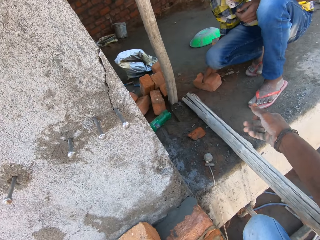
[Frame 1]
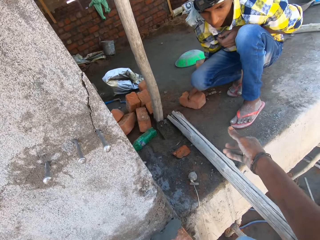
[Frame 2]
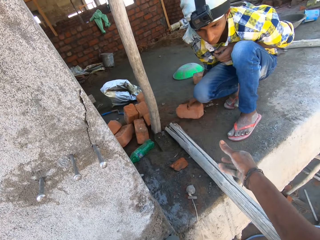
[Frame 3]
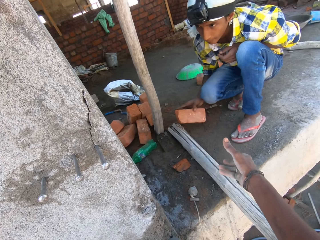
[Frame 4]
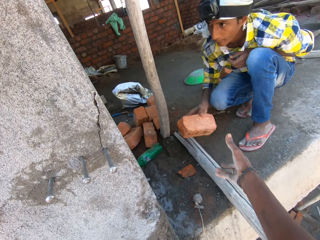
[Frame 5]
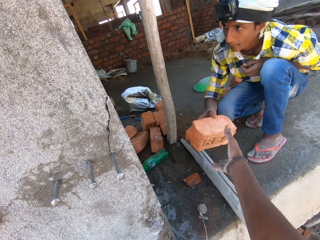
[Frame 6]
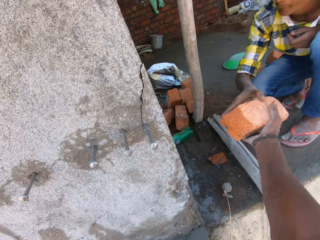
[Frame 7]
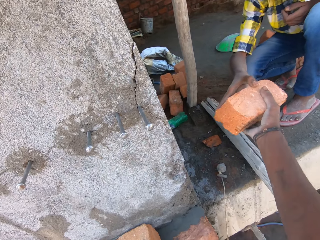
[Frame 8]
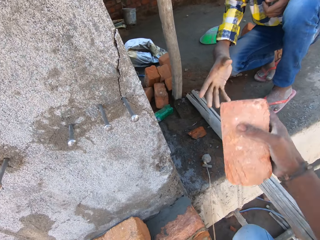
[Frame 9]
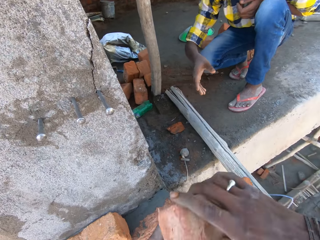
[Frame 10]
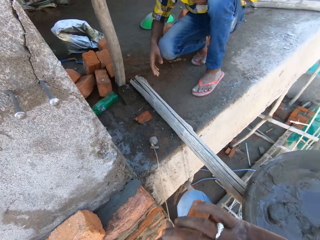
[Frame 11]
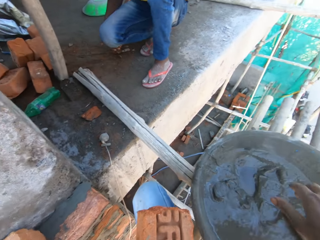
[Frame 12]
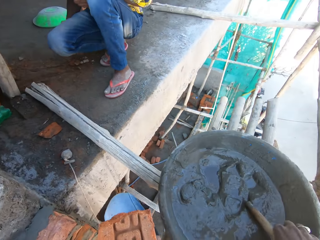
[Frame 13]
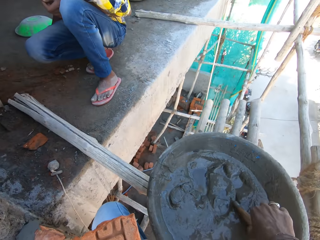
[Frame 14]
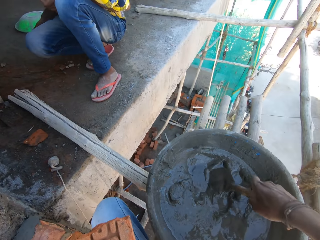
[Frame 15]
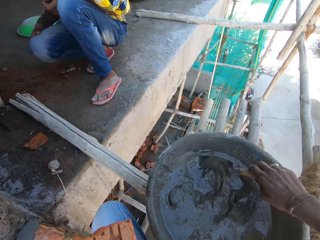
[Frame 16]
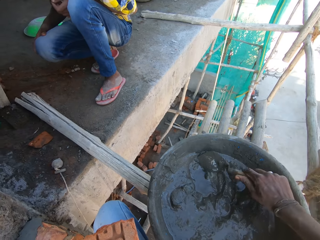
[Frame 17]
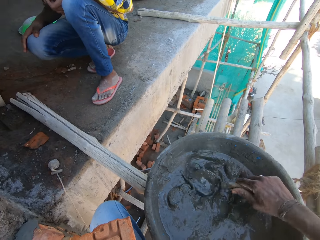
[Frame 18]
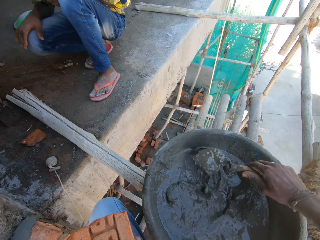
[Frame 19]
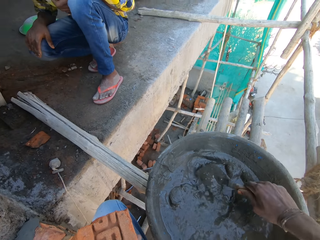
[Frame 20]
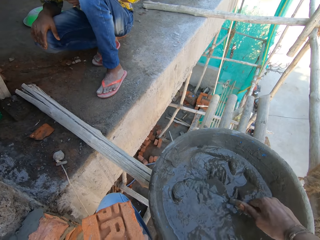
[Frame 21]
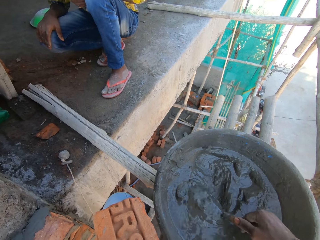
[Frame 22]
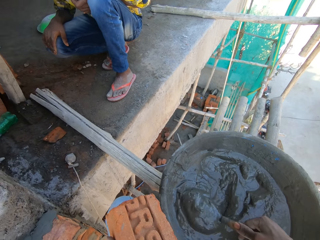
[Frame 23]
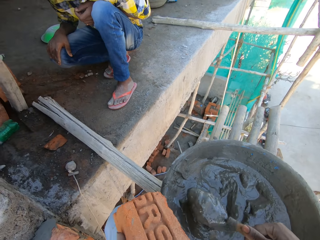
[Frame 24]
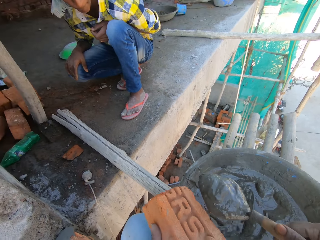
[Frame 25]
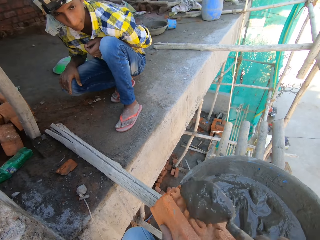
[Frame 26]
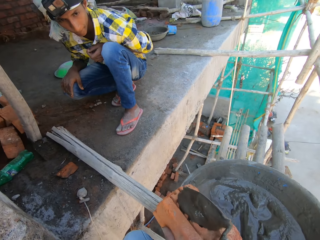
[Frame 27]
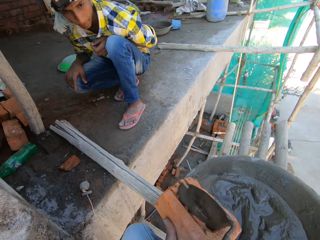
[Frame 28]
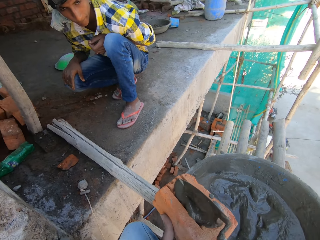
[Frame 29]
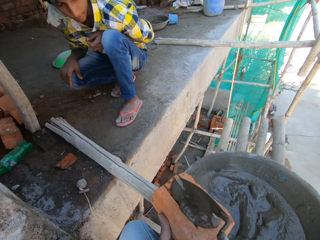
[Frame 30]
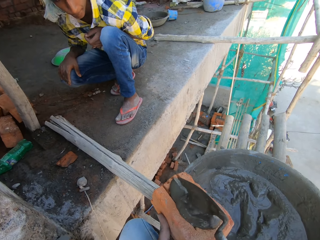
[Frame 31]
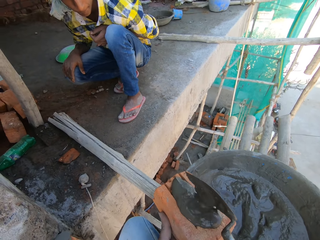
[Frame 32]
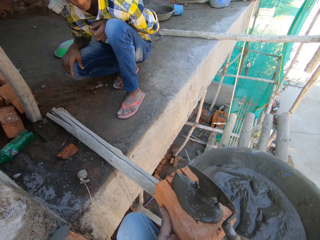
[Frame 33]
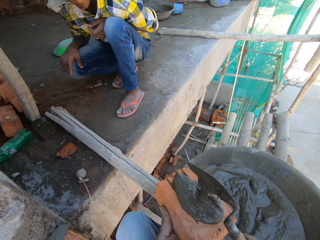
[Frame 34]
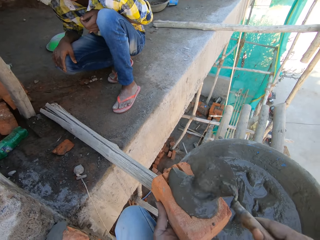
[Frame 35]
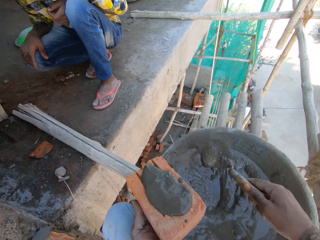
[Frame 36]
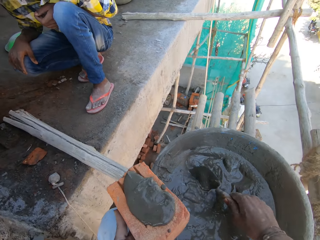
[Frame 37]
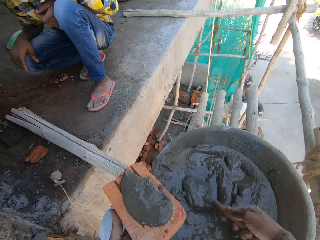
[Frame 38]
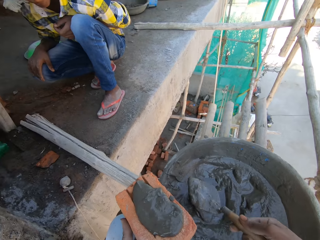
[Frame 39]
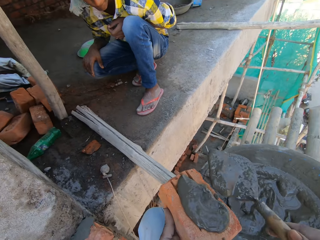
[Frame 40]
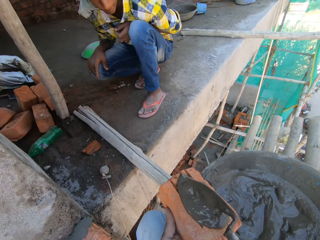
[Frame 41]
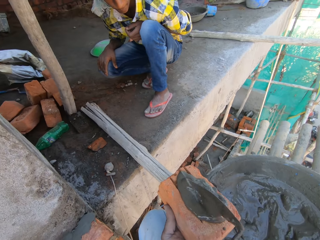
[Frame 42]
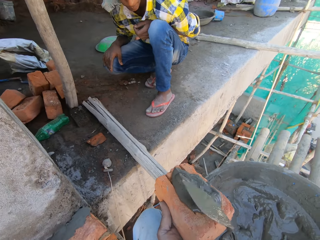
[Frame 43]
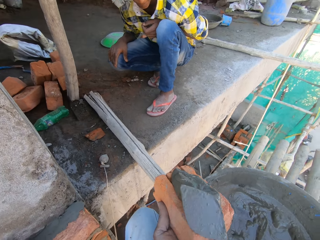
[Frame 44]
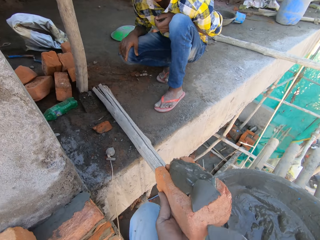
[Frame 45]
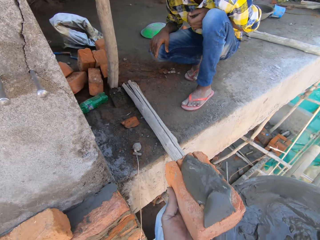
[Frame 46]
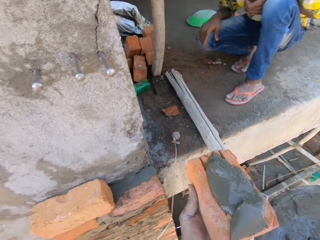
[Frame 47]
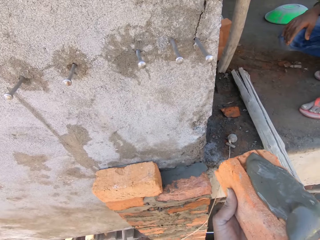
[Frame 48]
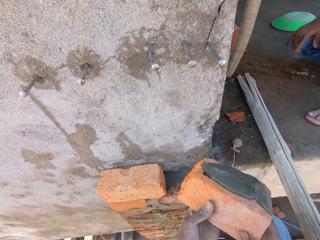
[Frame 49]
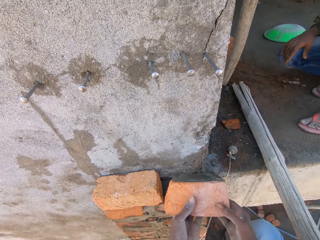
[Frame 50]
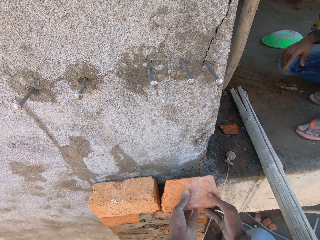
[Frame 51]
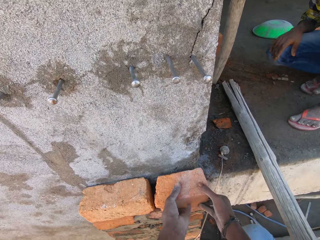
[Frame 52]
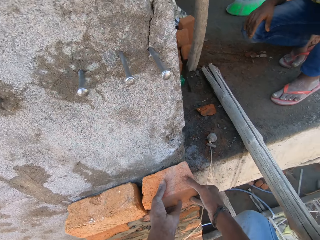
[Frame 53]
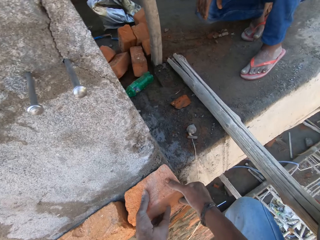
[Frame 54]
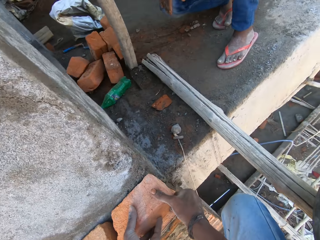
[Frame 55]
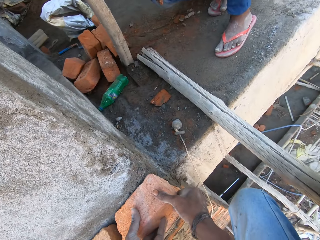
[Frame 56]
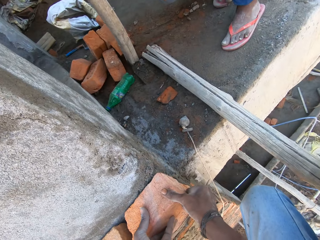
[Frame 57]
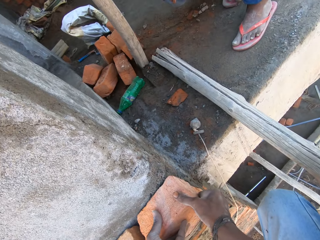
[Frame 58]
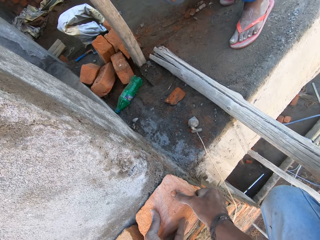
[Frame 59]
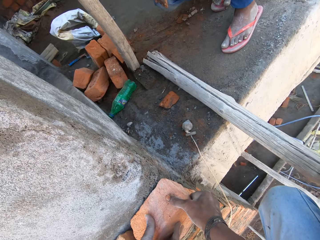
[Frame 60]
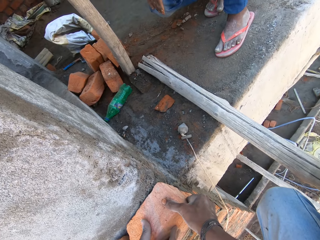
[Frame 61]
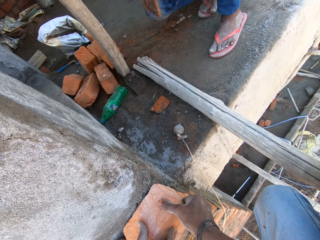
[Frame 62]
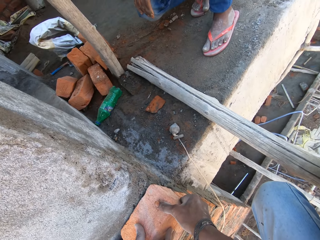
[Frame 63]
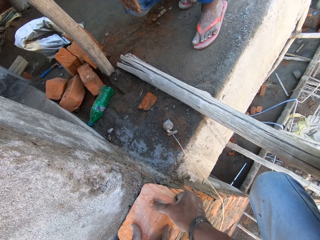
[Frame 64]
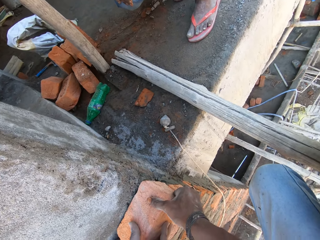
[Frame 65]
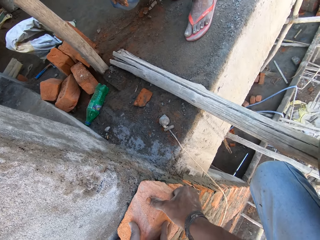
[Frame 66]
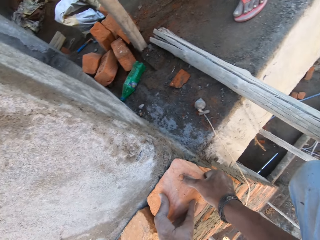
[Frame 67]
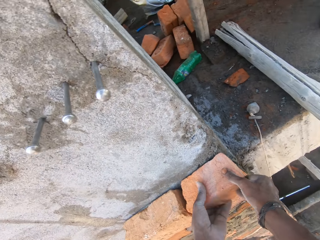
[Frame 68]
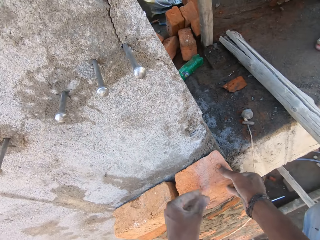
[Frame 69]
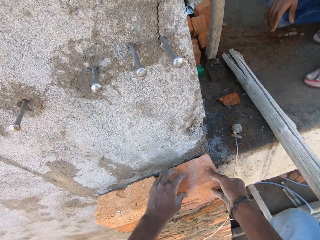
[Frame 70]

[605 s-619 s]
A man picks a brick from the concrete deck with his left hand. The man passes the brick in his left hand to the camera wearer. The camera wearer picks the brick from the man. He passes the brick from his right hand to his left hand. He picks the trowel from the pan on the scaffold with his right hand. He scoops mortar from the pan on the scaffold with the trowel in his right hand. He mixes the mortar with the trowel. He pours the mortar in the trowel on the brick in his left hand. He scoops mortar from the pan on the scaffold with the trowel in his right hand. He pours the mortar in the trowel on the brick in his left hand. He scrapes off mortar in the trowel on the brick in his left hand. He fits the brick on the wall with his hands.

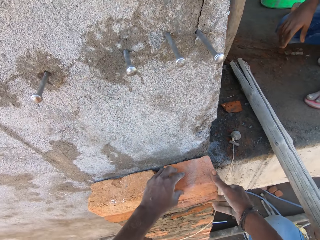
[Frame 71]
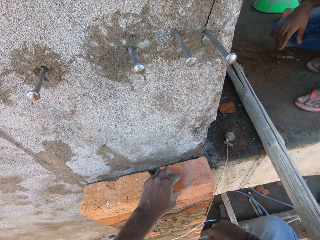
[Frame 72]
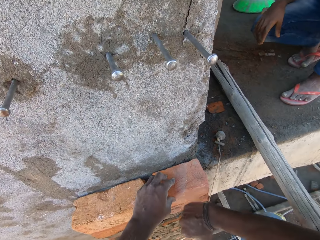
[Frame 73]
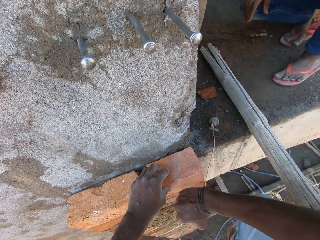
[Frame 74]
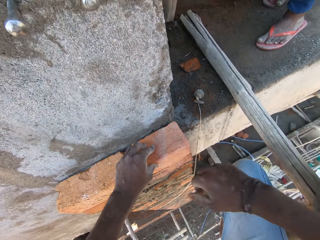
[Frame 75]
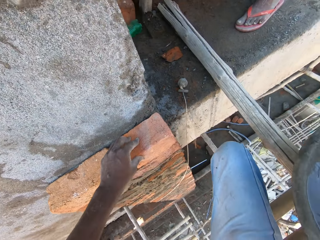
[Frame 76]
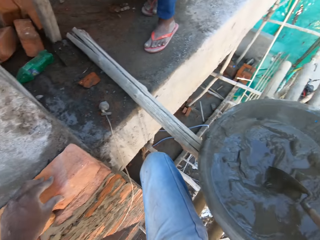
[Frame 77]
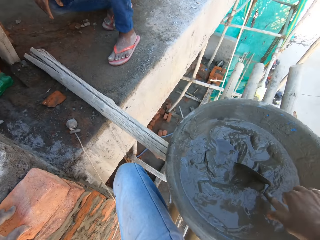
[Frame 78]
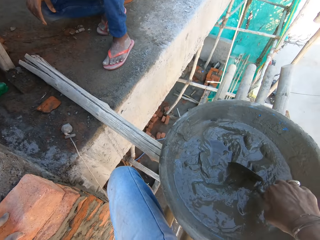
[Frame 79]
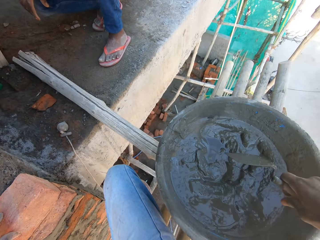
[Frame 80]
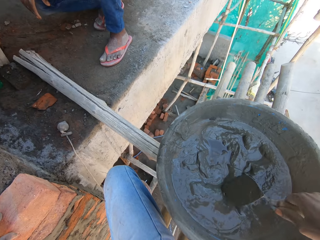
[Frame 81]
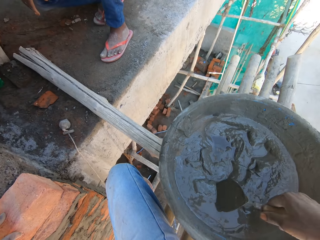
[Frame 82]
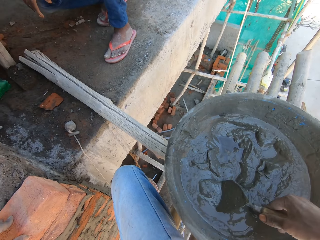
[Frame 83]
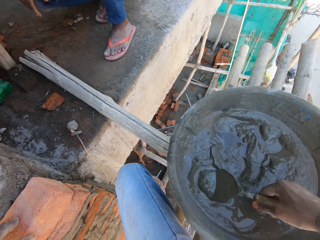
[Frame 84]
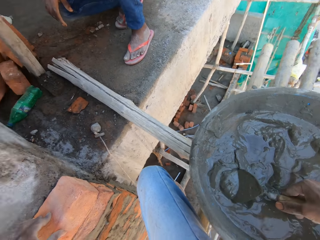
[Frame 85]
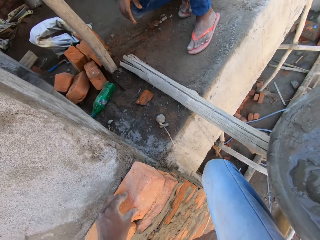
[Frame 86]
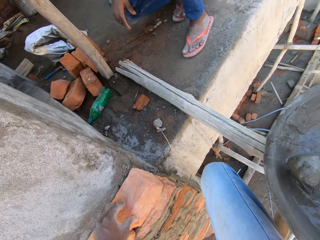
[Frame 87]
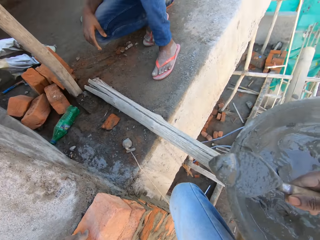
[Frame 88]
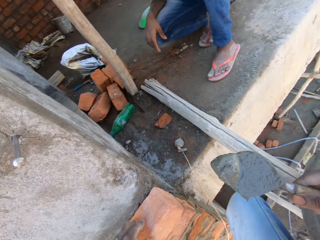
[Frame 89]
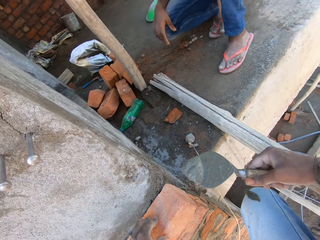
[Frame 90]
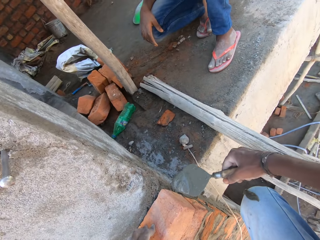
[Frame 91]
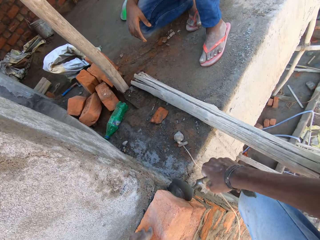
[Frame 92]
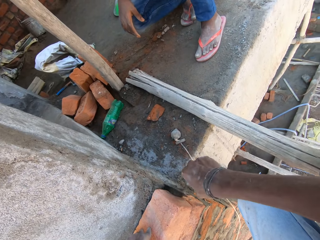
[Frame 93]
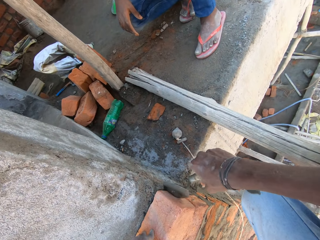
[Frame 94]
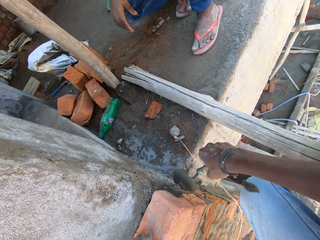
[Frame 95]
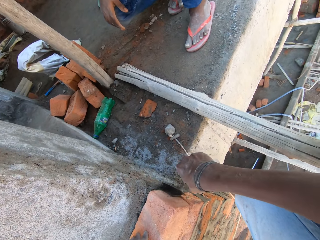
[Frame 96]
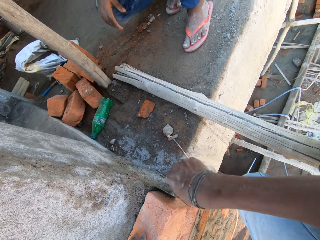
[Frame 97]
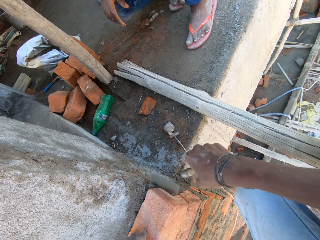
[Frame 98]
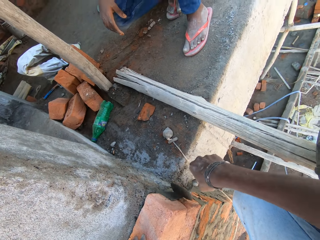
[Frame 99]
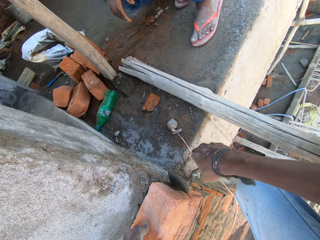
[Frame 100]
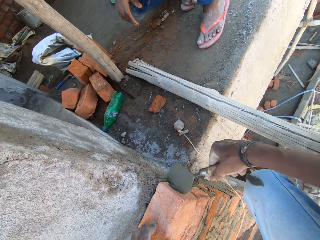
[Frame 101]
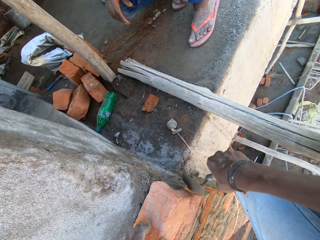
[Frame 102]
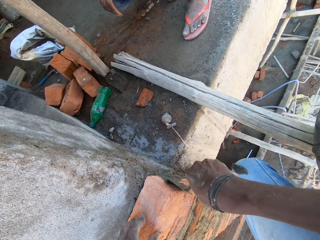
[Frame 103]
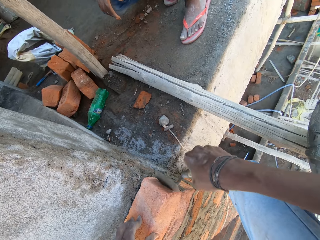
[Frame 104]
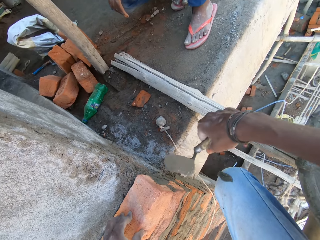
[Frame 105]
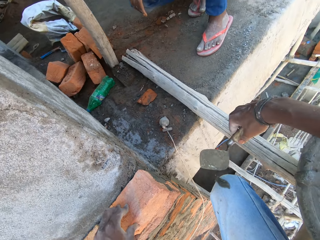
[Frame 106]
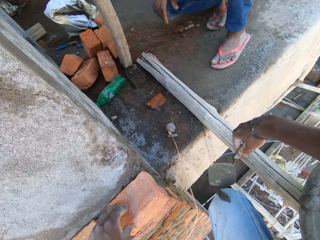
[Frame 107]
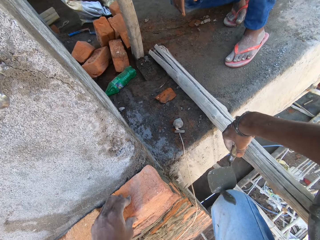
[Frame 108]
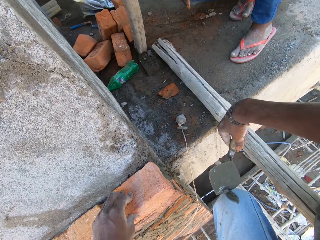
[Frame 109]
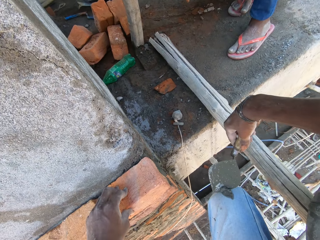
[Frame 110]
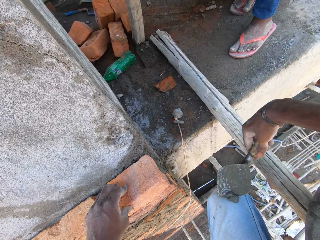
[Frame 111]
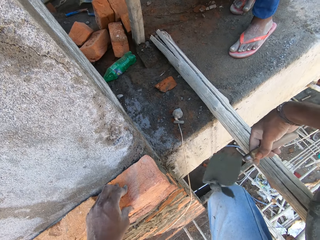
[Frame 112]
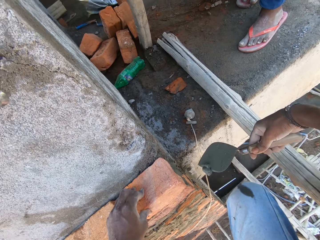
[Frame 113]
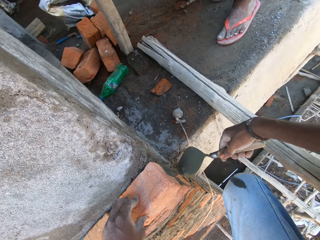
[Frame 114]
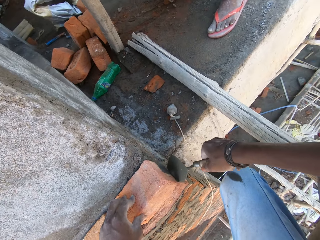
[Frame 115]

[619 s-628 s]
The camera wearer picks the trowel from the pan on the scaffold with his right hand. He scoops mortar from the pan on the scaffold with the trowel in his right hand. He smears the mortar in the trowel on the bricks on the wall. He scoops mortar on his trousers with the trowel in his right hand.
